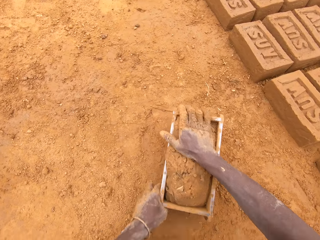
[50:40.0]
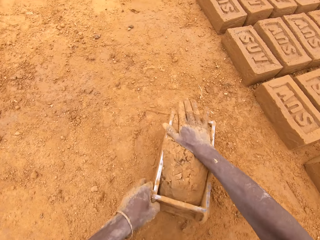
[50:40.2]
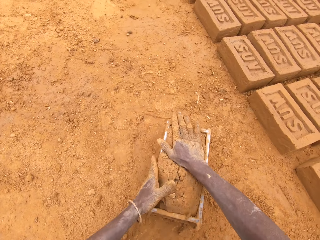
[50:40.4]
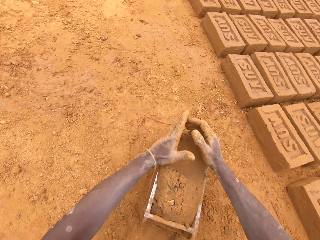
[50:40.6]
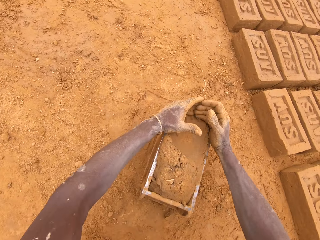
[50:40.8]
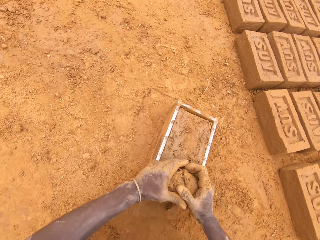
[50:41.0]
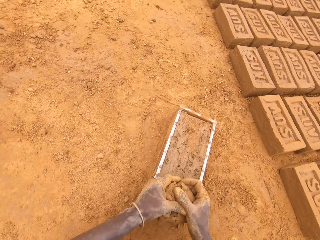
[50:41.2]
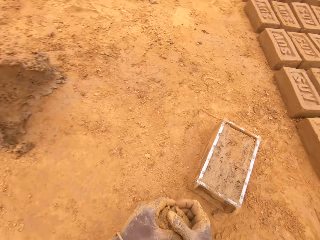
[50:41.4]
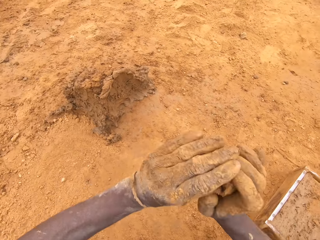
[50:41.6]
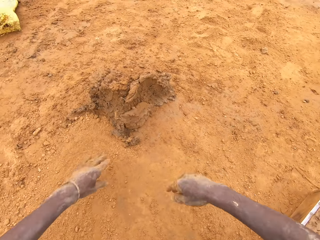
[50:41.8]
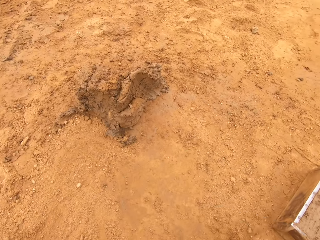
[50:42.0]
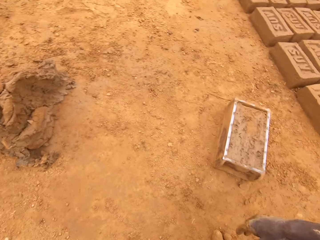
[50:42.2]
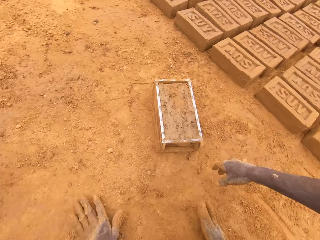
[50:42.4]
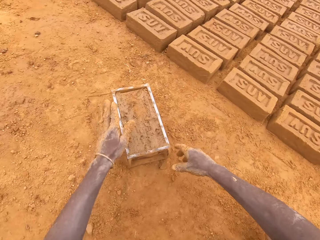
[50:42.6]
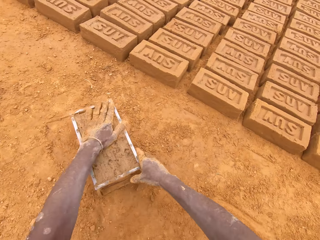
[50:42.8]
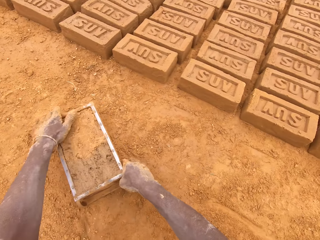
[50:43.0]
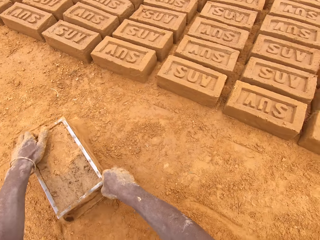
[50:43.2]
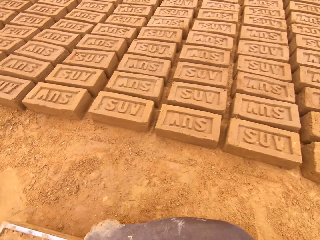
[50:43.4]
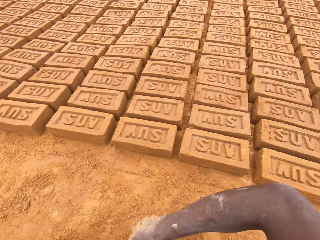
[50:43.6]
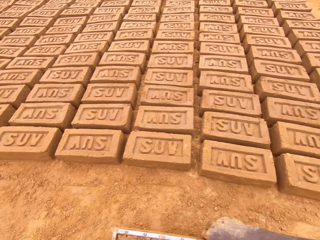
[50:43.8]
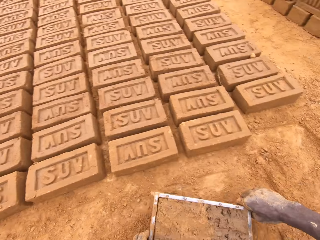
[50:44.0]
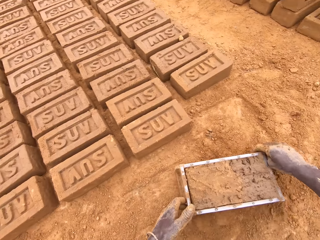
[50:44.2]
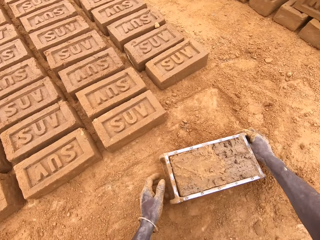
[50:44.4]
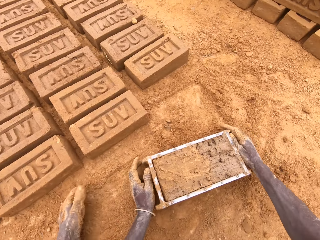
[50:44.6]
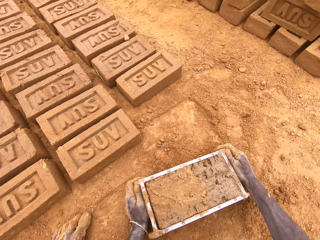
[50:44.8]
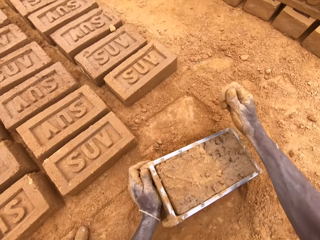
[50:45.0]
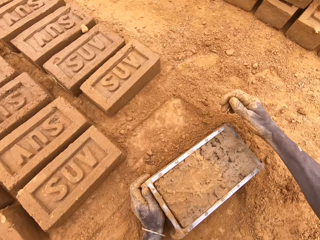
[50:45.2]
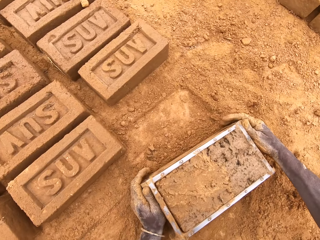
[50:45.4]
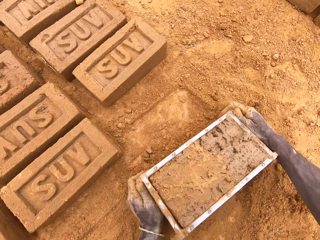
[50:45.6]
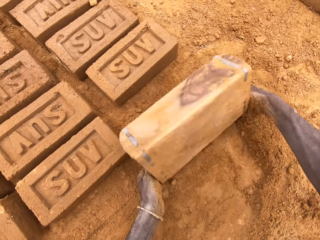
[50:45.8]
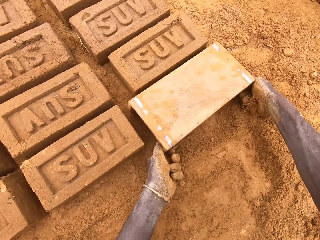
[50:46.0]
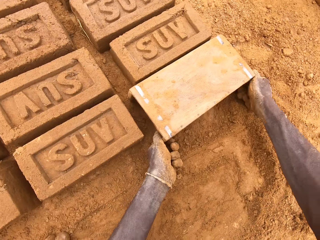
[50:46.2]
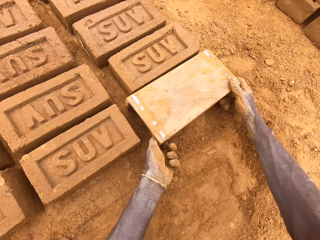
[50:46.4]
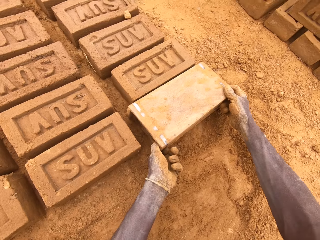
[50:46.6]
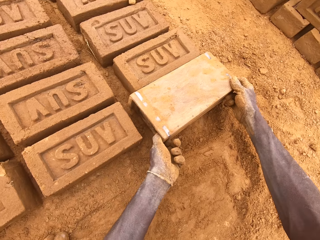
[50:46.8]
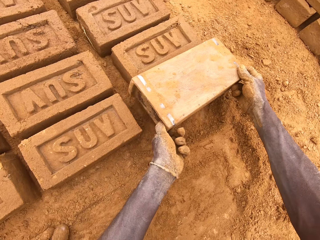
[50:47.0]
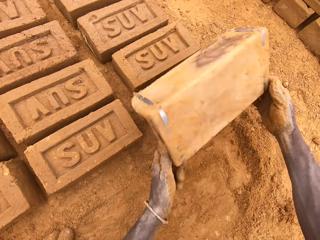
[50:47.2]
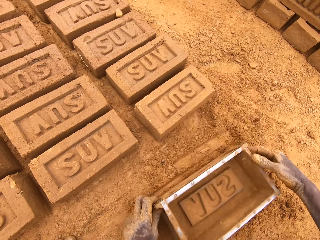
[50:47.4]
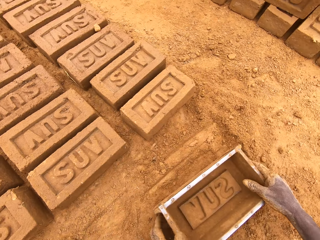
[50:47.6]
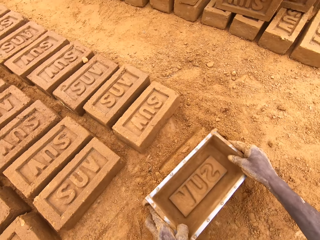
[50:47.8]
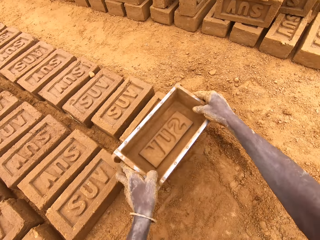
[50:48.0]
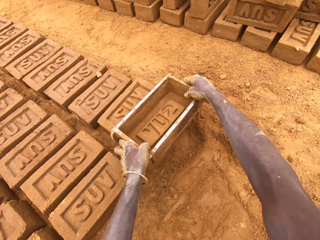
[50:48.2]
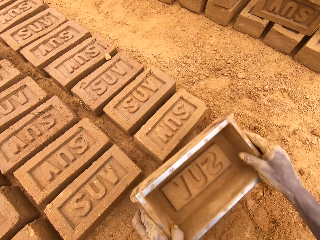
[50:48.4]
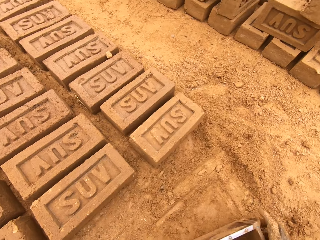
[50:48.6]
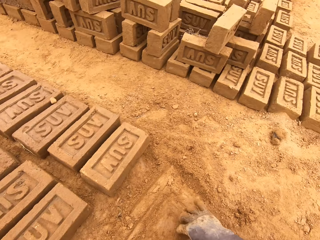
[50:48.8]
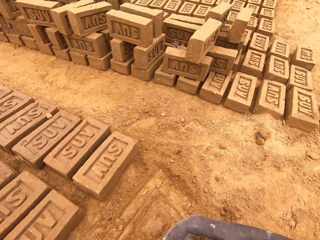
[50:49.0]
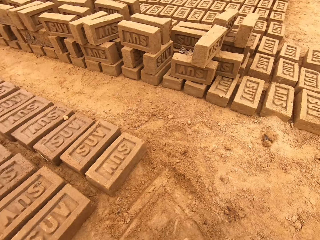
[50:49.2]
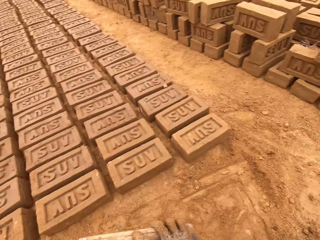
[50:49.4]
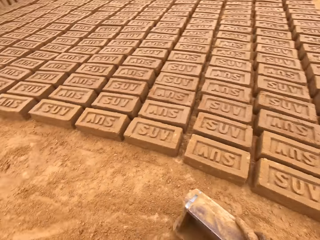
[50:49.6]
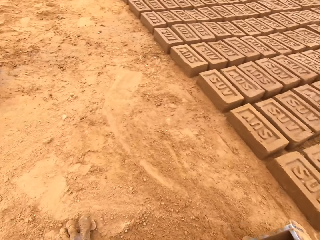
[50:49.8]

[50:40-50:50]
The camera wearer moves a box or brick mold. They level the clay in the box. They scoop clay from the brick mold. They heap the clay. They put down the clay on the ground. They pick up the brick mold from the ground. They move the box. They pour the clay on the ground. They invert the box and pull the box. They adjust the brick mold on the ground. They move the box.

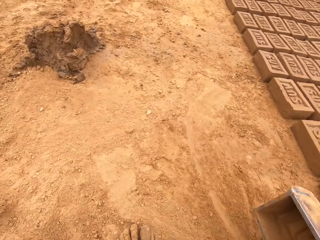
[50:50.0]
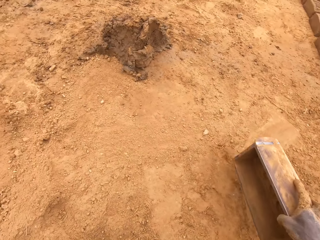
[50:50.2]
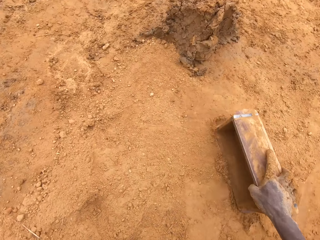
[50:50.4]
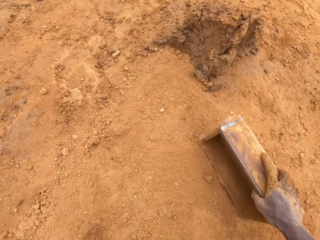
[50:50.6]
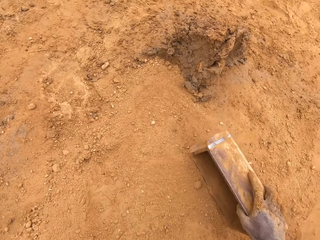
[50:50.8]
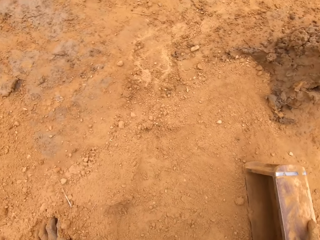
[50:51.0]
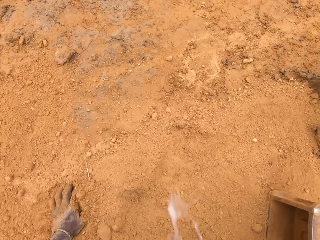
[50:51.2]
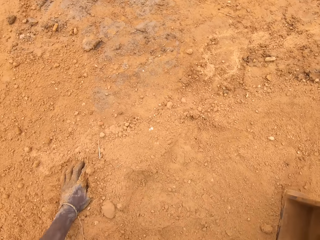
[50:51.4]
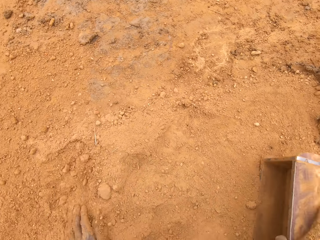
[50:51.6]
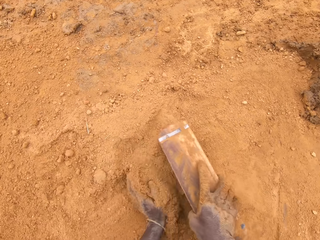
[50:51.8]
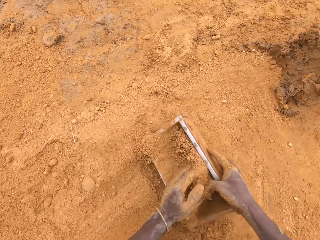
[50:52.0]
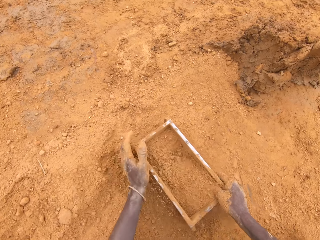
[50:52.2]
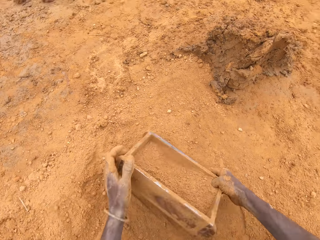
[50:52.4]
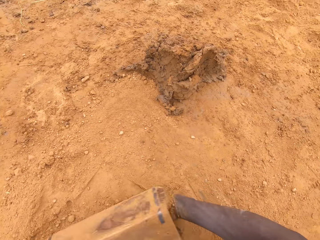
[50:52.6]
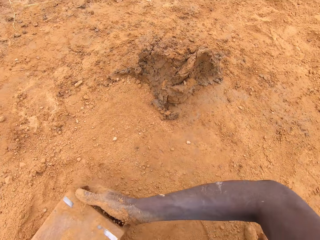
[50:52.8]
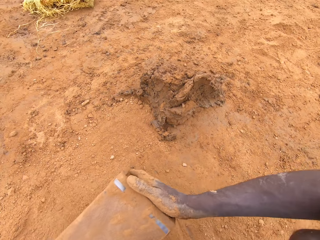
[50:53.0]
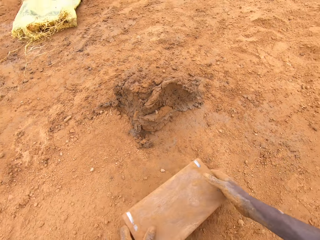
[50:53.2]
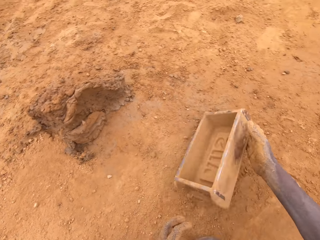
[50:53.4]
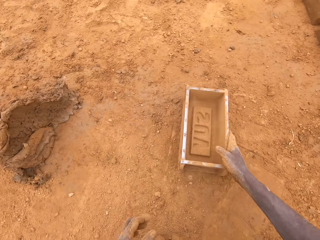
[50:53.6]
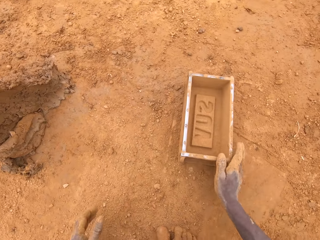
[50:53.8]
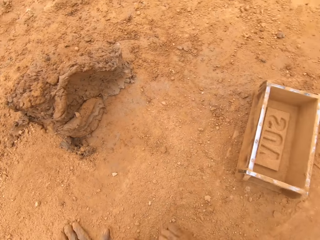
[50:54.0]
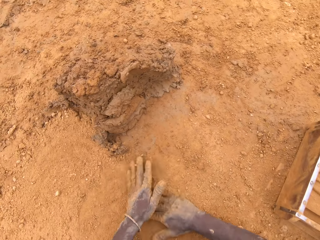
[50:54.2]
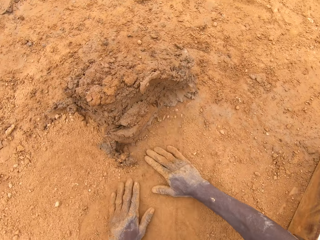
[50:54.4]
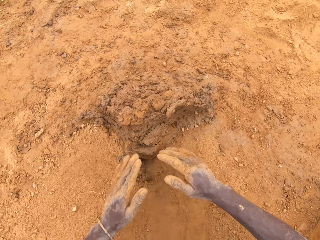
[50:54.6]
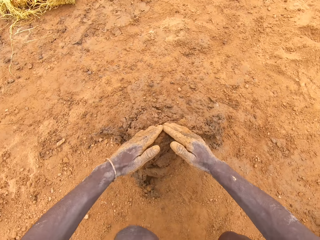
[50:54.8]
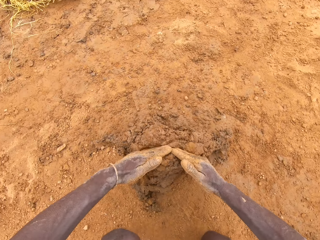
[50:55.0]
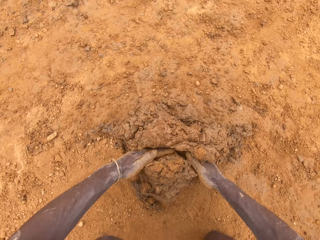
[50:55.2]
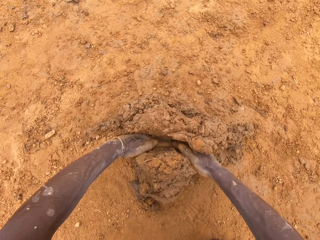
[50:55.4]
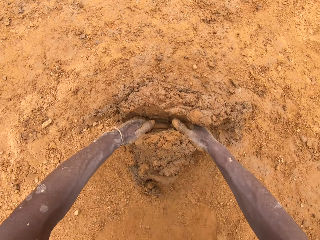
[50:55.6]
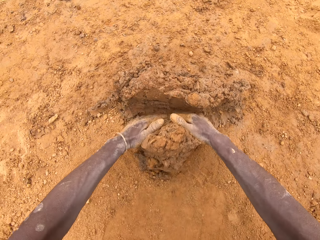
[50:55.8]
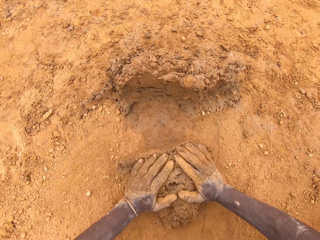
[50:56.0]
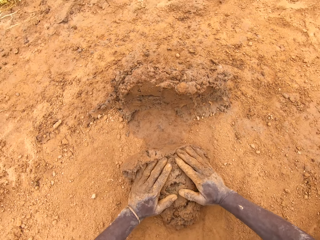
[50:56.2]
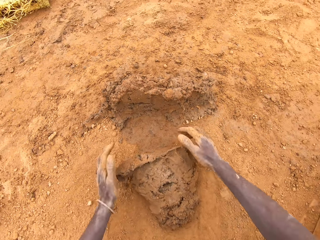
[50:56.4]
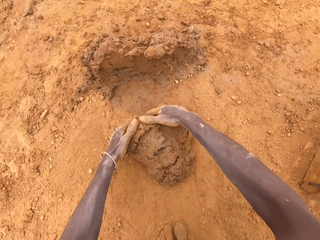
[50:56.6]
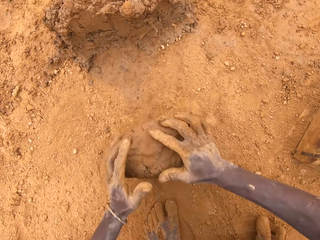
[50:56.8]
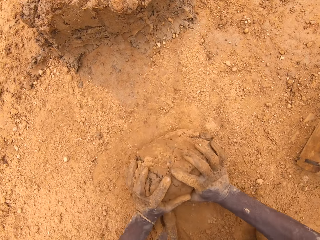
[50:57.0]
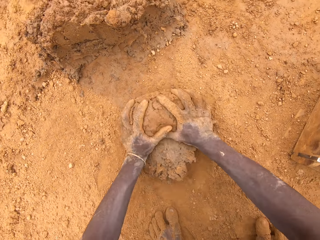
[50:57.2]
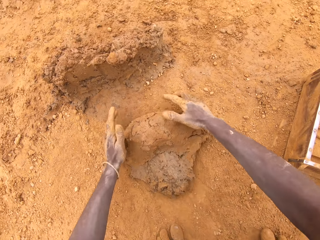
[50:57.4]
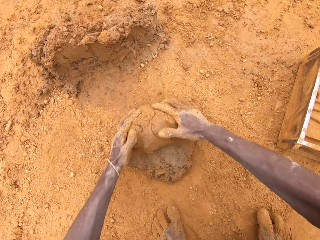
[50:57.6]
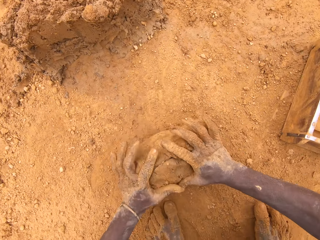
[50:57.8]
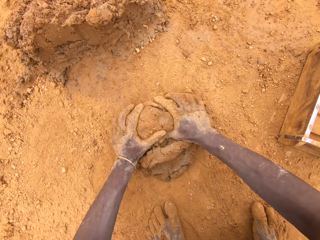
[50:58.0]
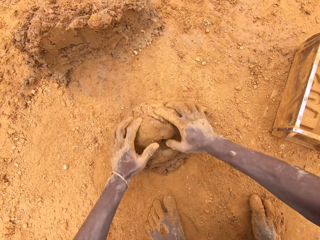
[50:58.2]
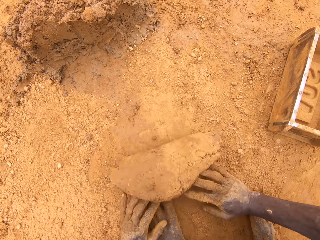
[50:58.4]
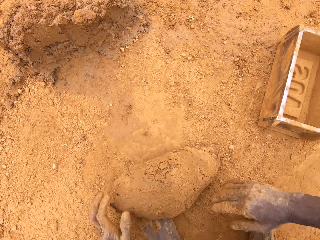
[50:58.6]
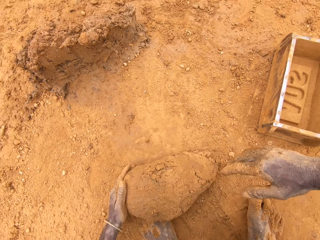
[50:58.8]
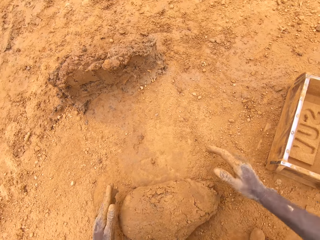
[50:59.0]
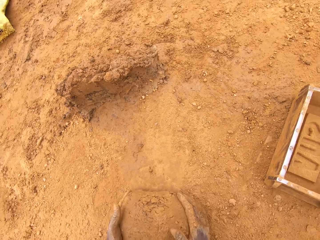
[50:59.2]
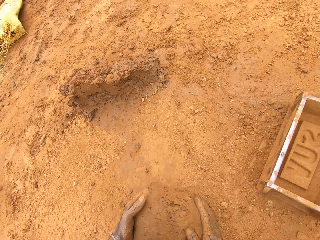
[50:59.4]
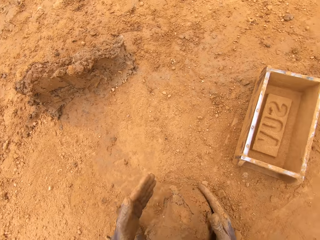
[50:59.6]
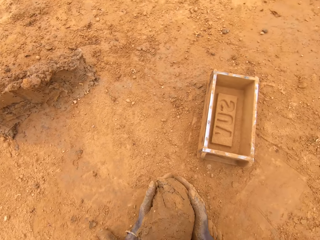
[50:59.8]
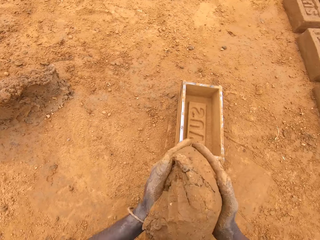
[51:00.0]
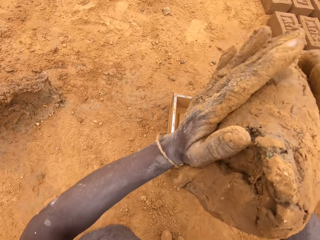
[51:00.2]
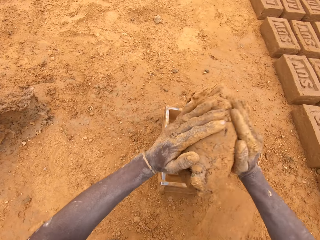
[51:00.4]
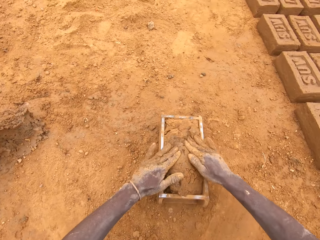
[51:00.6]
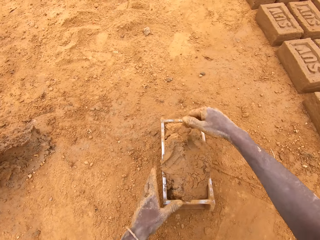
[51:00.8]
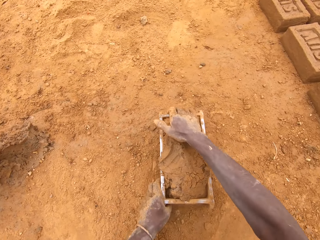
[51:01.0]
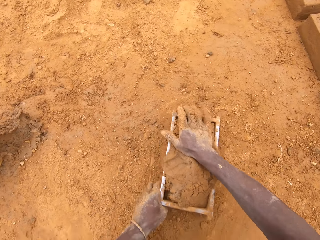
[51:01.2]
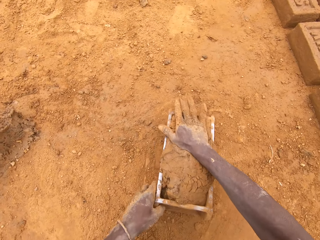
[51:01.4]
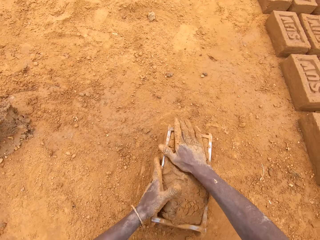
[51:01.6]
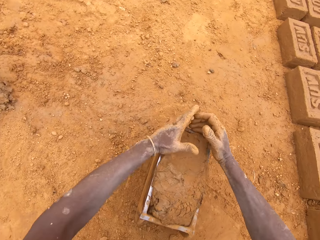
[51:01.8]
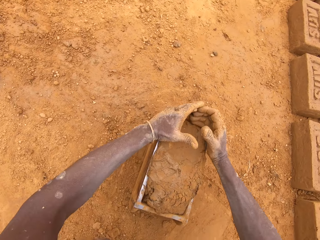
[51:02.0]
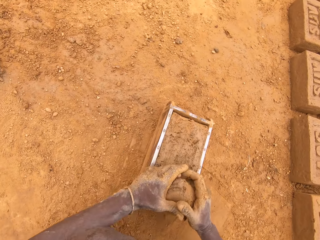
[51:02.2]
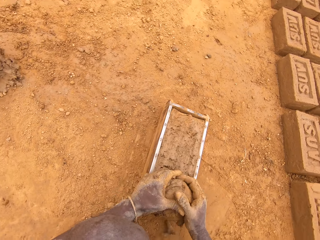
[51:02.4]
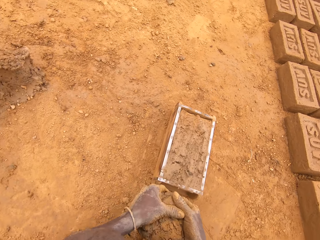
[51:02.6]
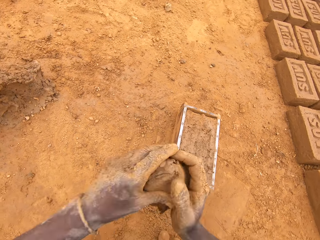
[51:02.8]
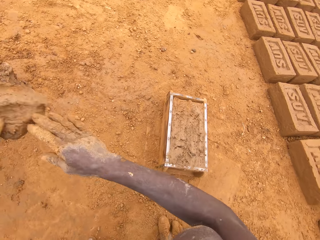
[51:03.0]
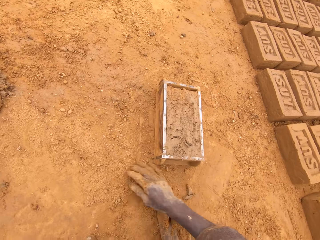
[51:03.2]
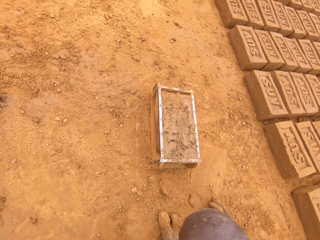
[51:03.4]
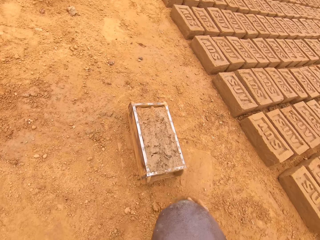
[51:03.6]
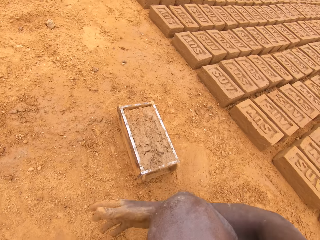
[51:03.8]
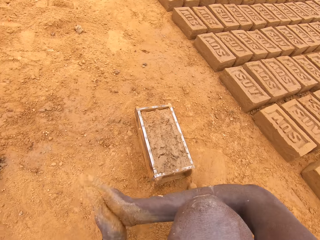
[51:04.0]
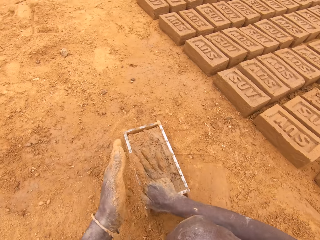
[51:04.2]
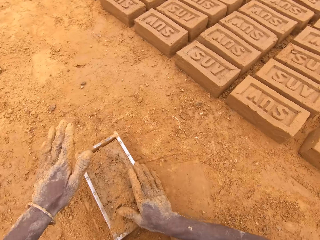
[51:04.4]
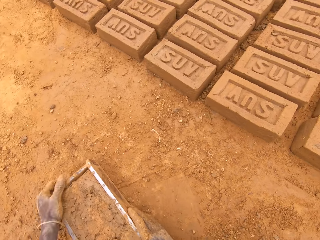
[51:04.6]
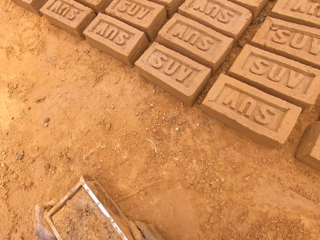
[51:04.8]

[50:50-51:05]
The camera wearer spreads soil on a brick mold or box. He spits on the ground. He puts the soil in the box. He puts down the brick mold on the ground. He pours the soil. He moves the box. He rubs hands on the ground. He cuts clay with his hands. He scoops the clay with the hands. He molds the clay with his hands. He puts the clay in the brick mold. He scoops the clay from the brick mold. He levels the clay in the box. He heaps the clay. He puts the clay on the ground. He spreads the soil on the brick mold.
